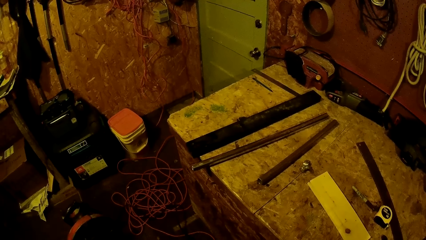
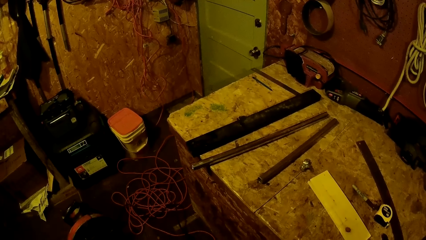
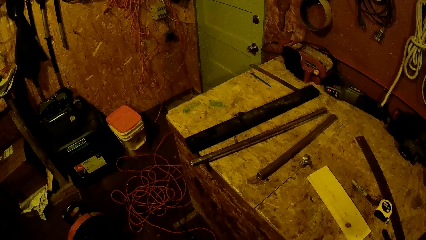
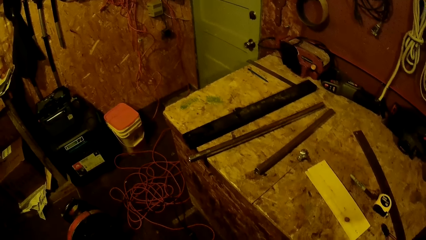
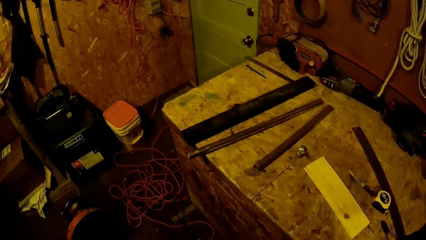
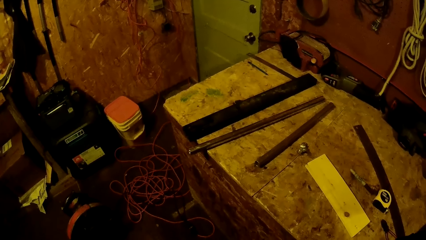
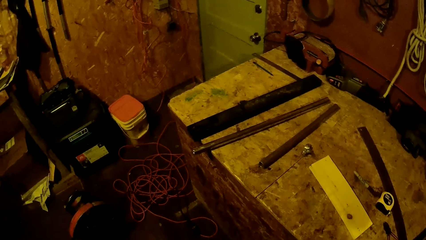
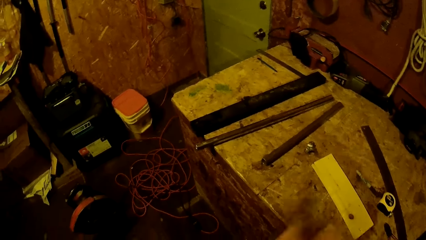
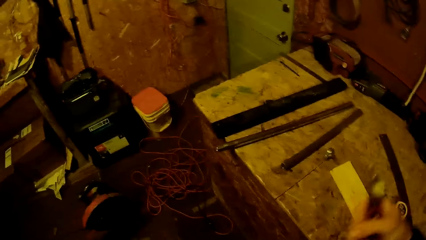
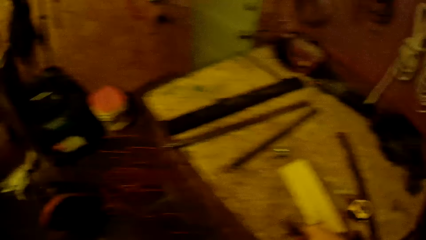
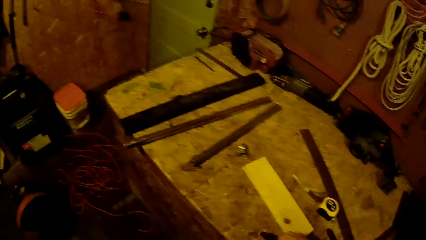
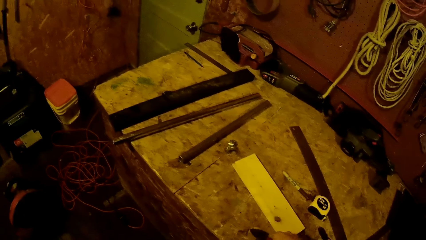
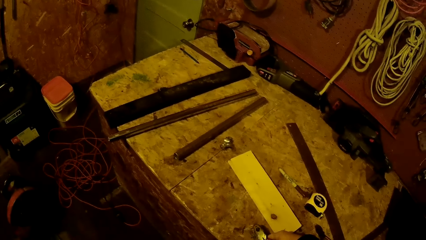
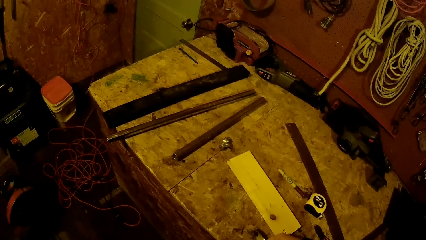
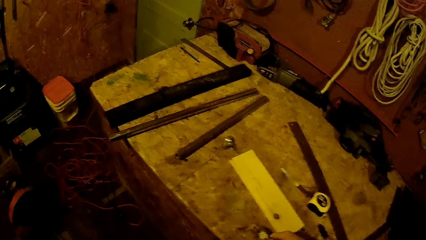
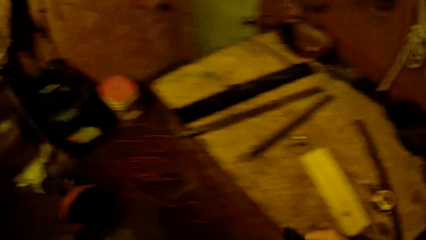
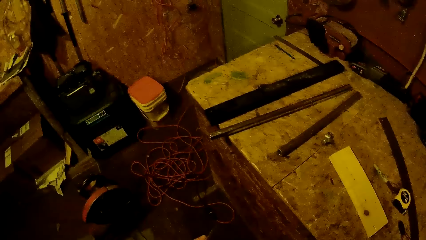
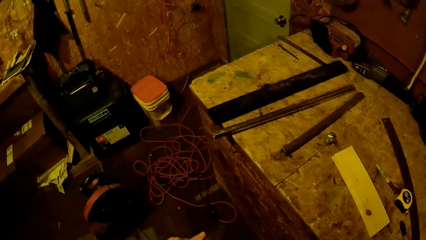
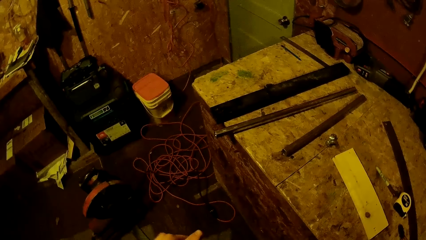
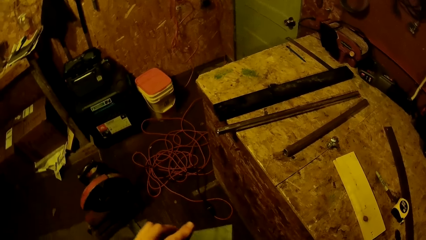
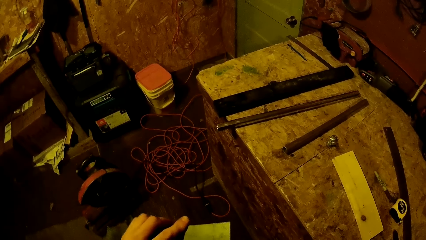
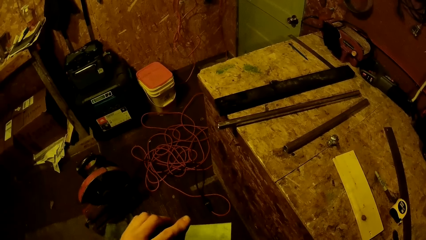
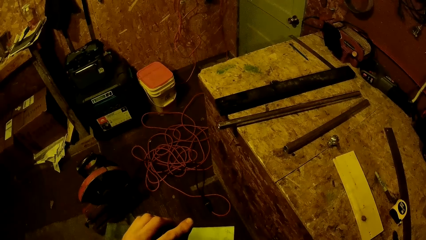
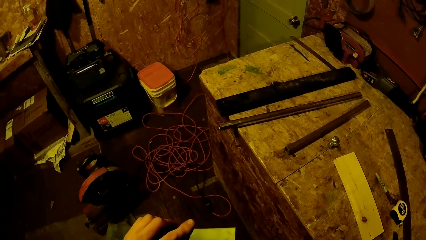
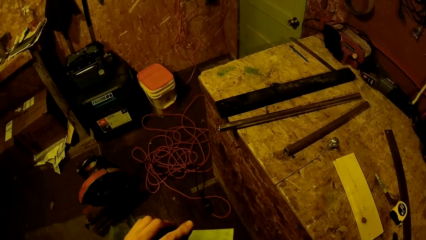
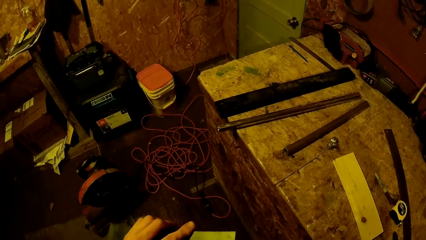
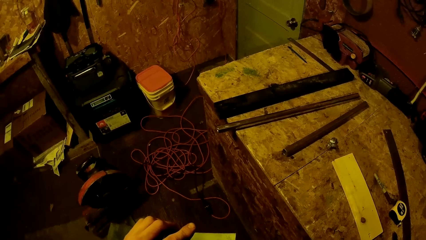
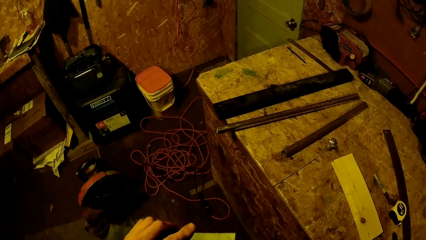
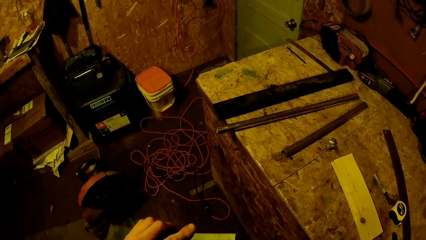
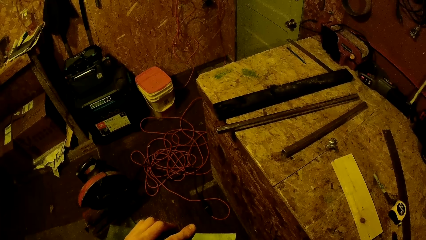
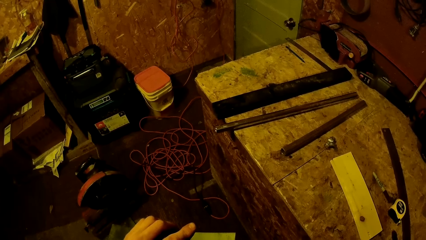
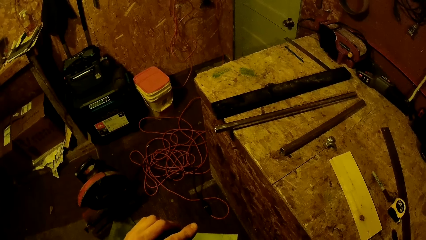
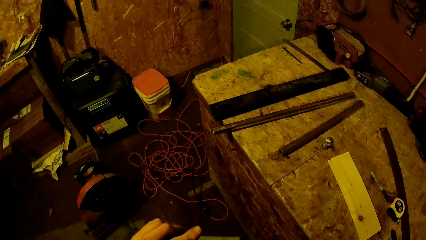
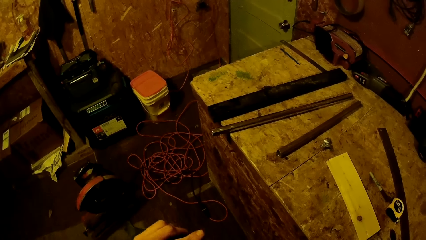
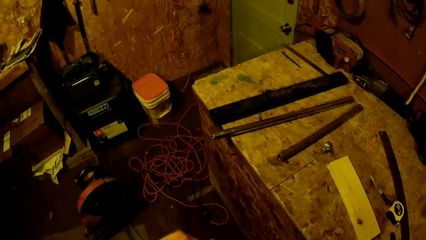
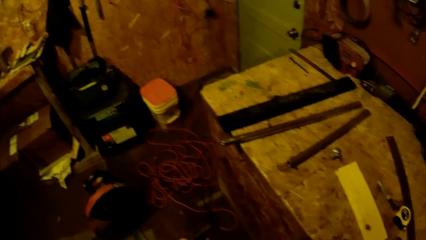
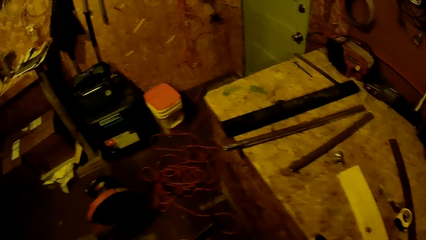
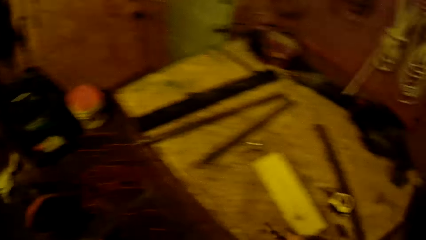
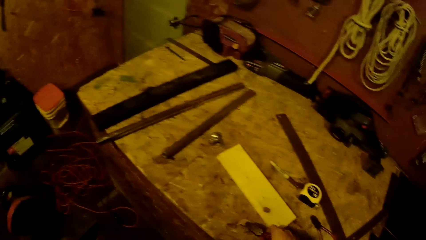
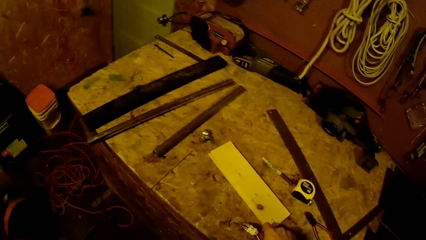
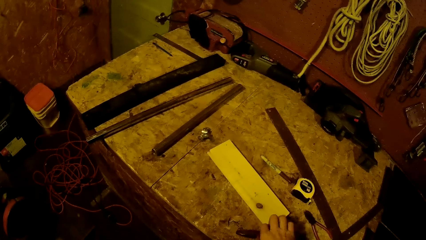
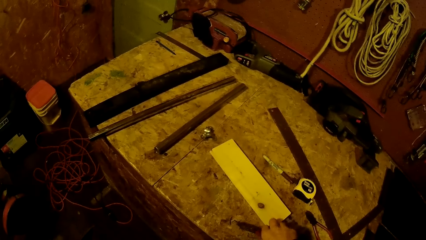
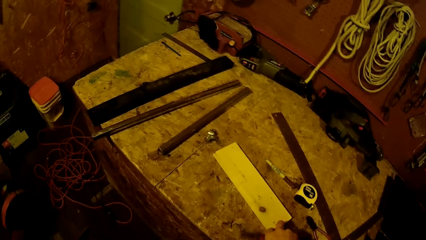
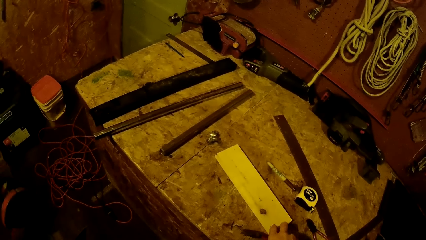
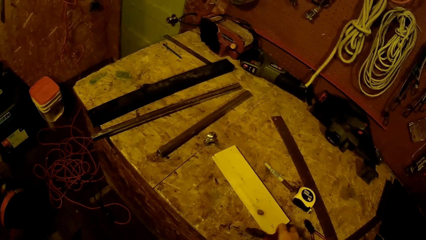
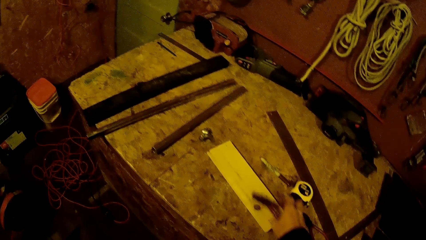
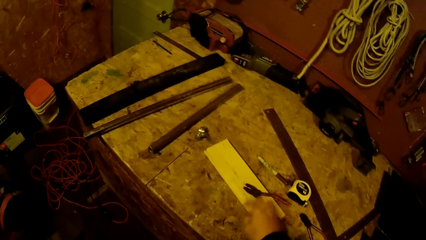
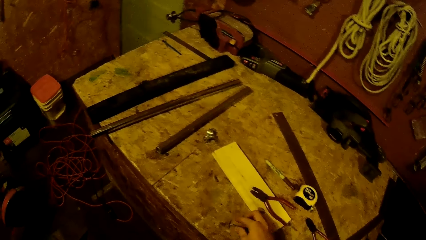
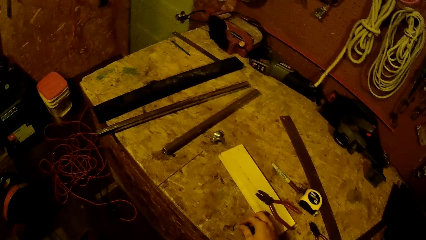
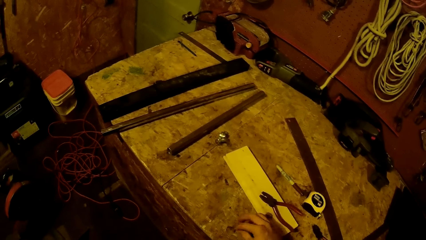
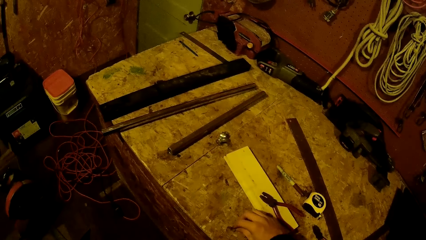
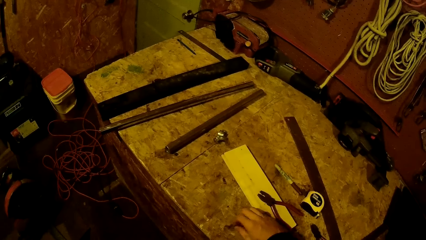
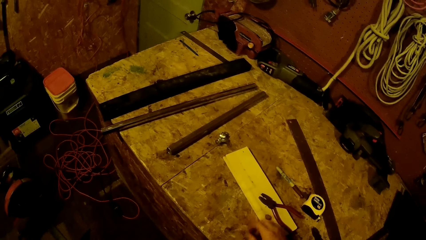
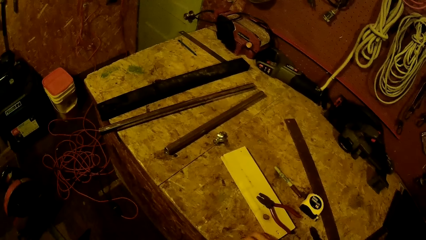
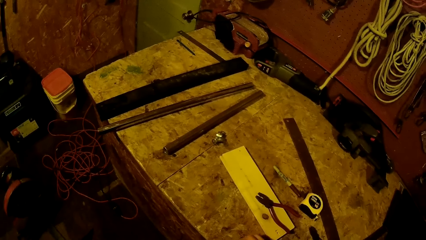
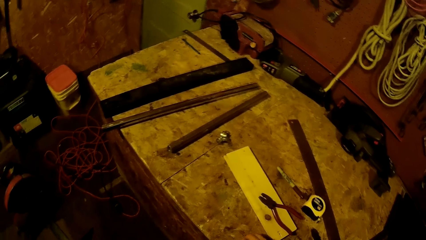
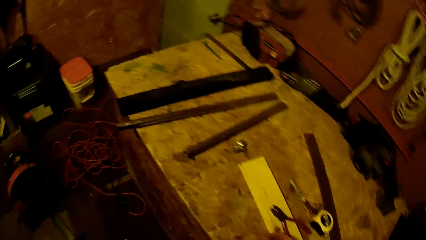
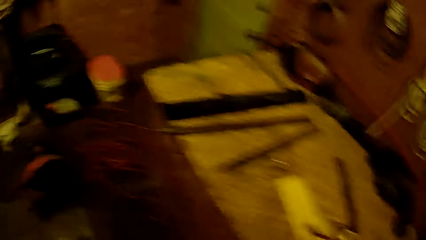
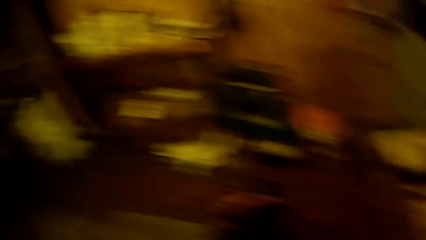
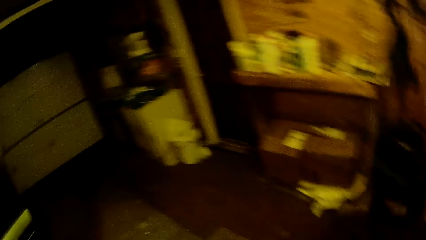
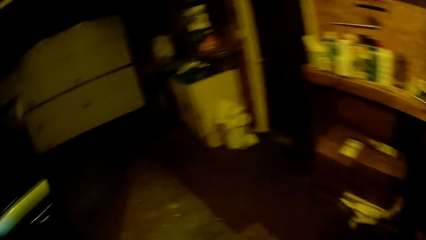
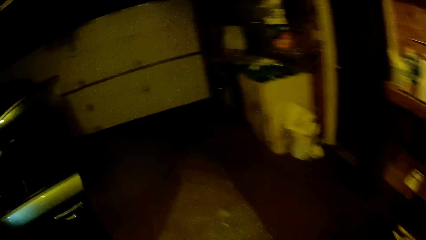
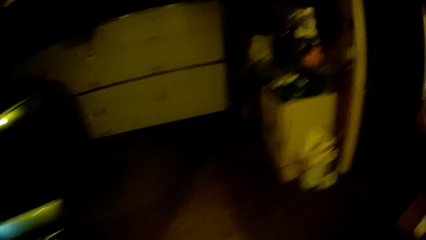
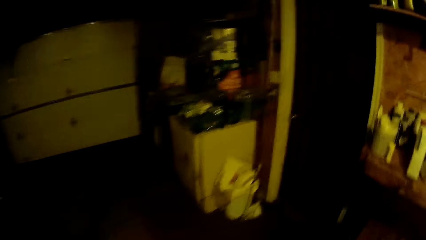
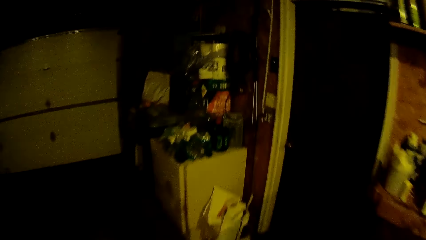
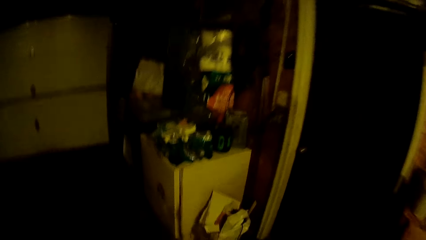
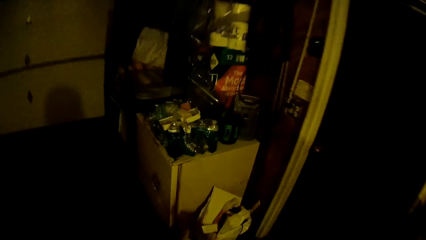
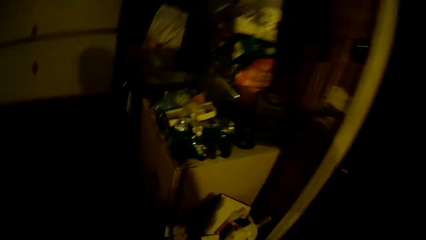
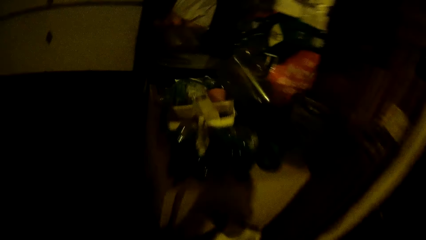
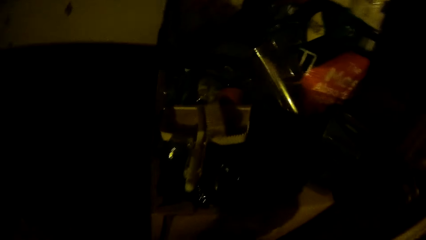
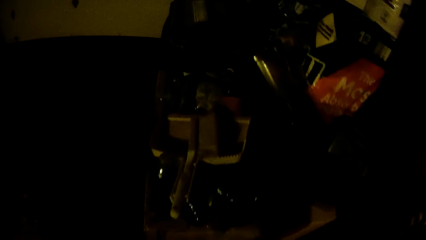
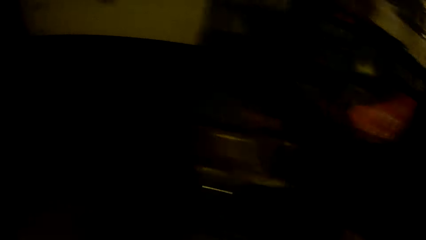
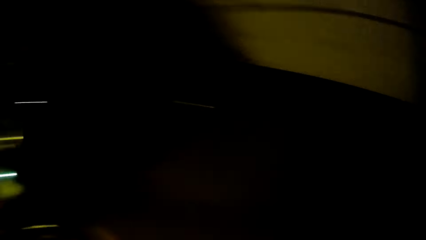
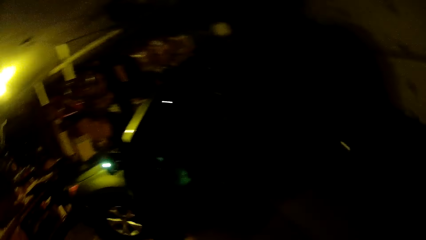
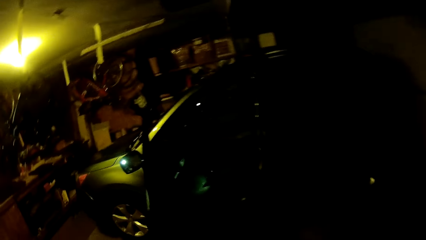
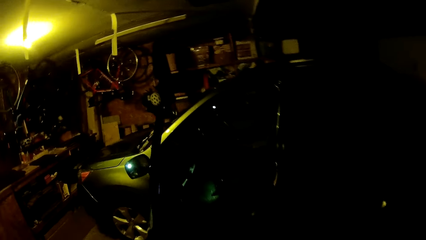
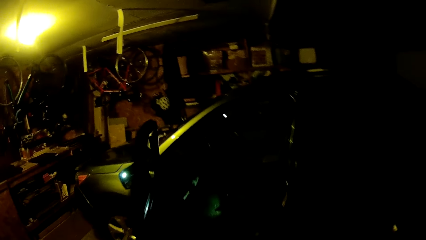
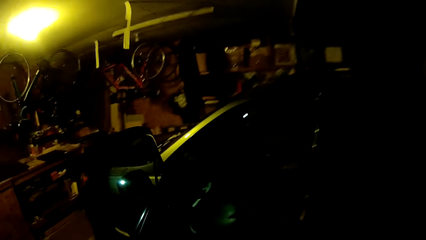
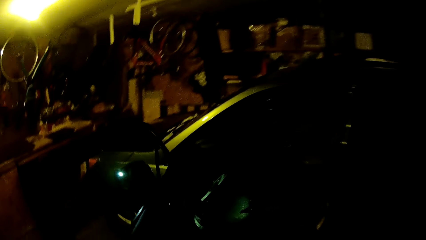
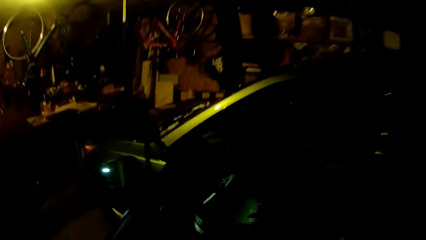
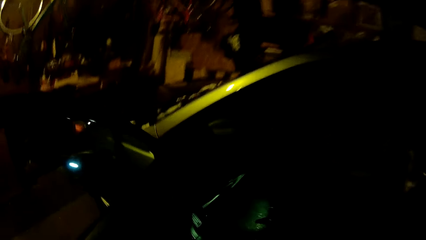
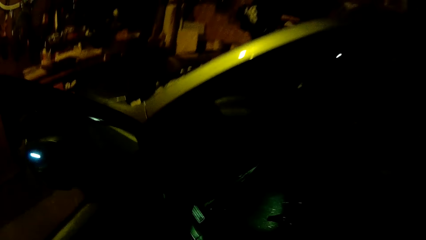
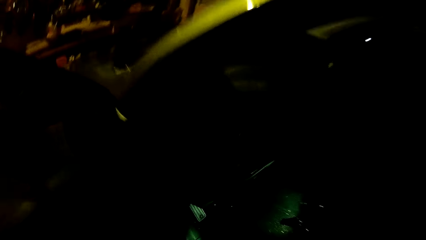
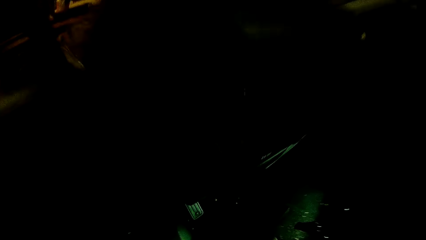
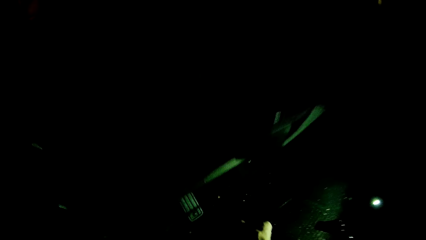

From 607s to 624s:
The camera wearer uses the pliers to straighten the metal. He drops the pliers on the table. He picks up some metal pieces from the table with his right hand. He puts the metal down. He walks to a car.
